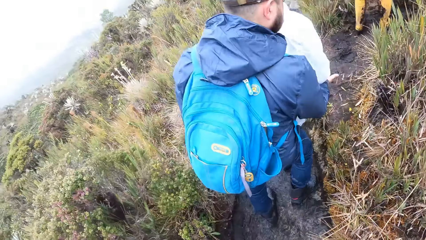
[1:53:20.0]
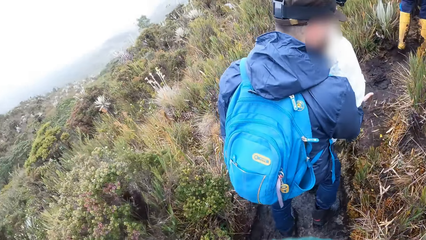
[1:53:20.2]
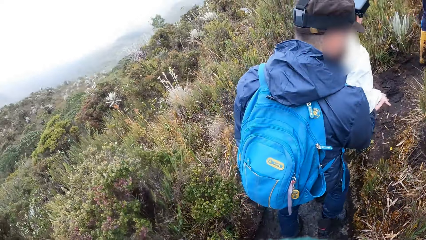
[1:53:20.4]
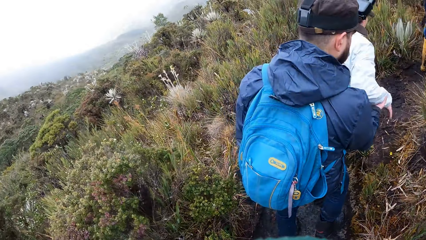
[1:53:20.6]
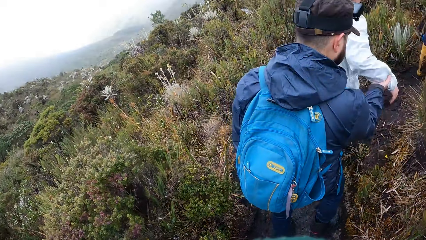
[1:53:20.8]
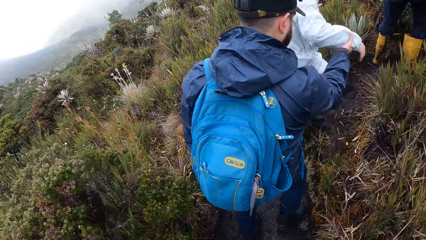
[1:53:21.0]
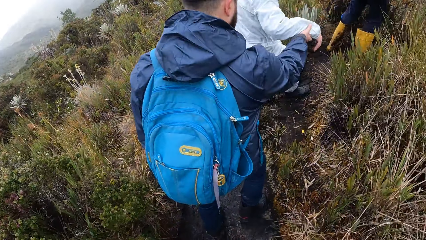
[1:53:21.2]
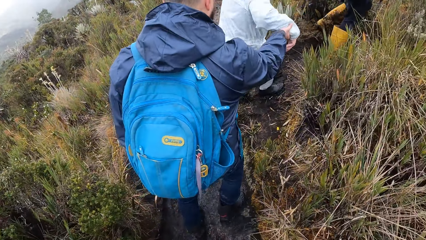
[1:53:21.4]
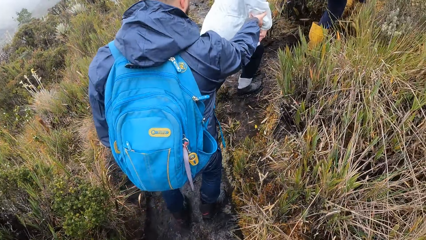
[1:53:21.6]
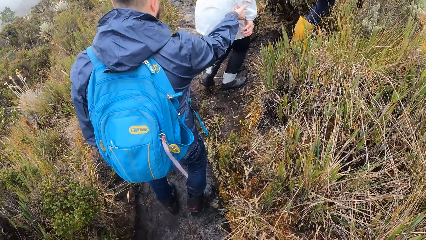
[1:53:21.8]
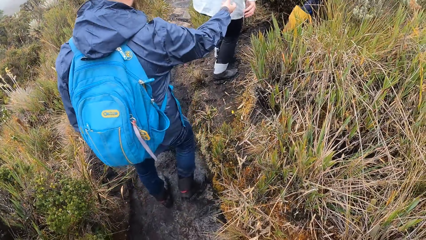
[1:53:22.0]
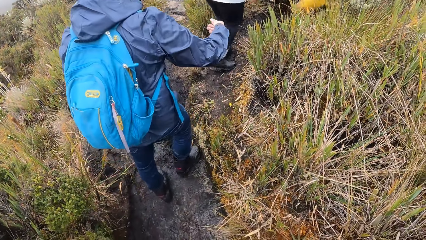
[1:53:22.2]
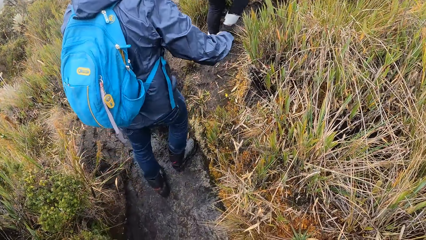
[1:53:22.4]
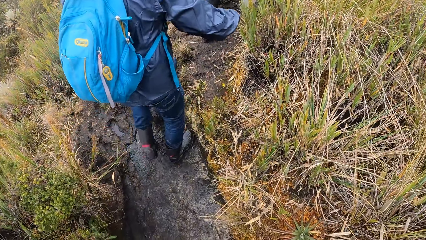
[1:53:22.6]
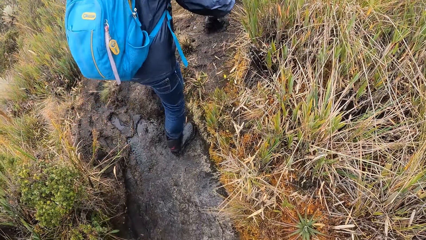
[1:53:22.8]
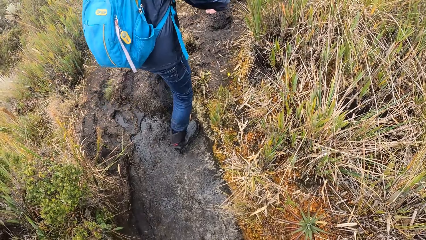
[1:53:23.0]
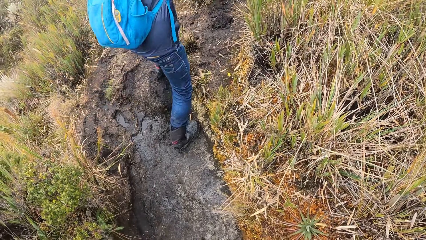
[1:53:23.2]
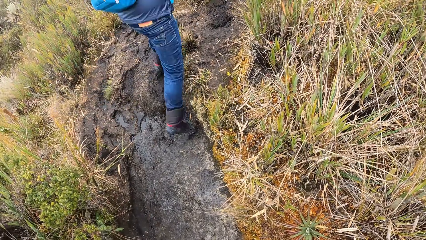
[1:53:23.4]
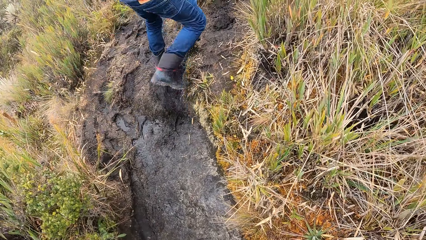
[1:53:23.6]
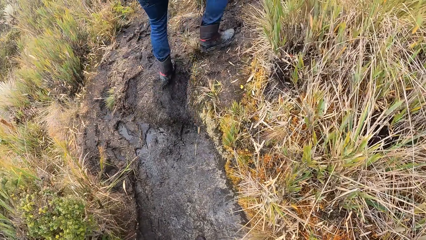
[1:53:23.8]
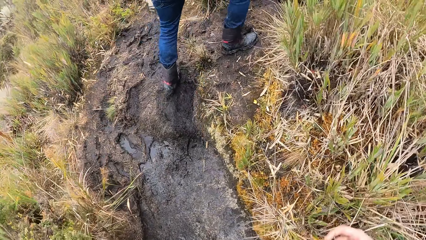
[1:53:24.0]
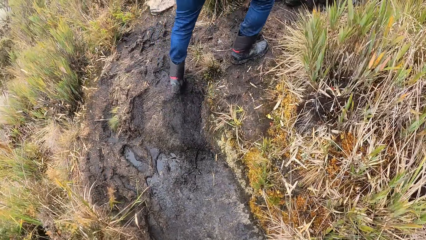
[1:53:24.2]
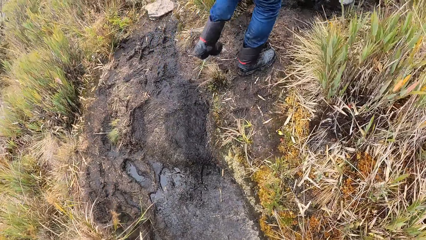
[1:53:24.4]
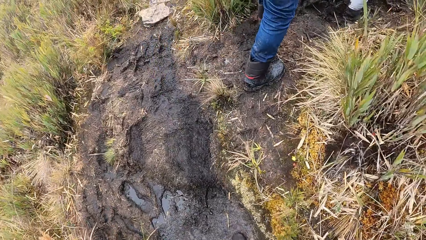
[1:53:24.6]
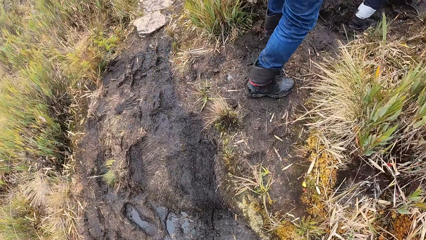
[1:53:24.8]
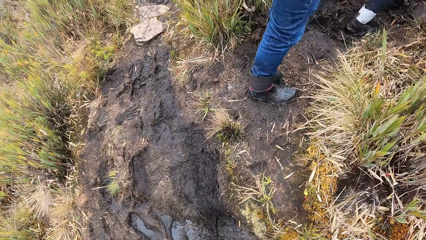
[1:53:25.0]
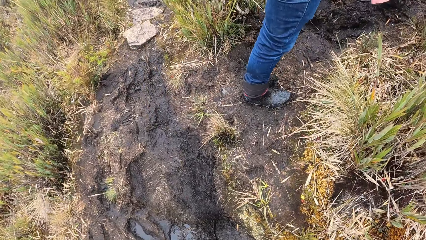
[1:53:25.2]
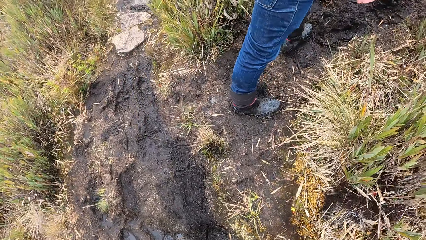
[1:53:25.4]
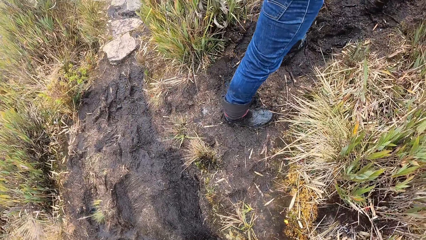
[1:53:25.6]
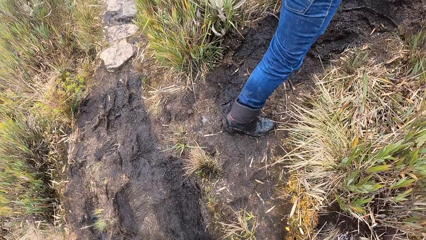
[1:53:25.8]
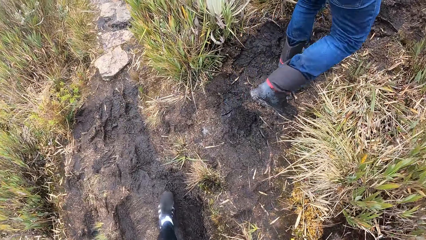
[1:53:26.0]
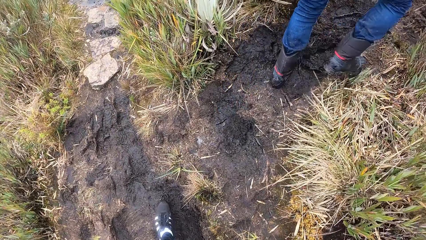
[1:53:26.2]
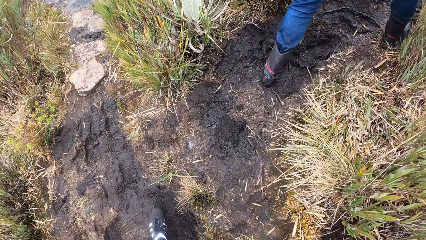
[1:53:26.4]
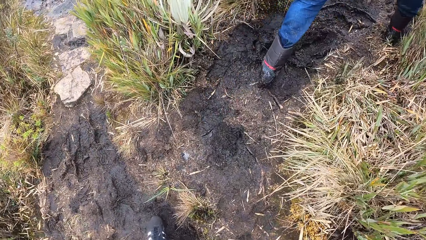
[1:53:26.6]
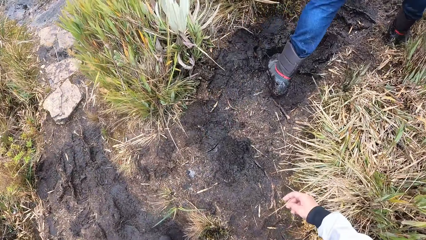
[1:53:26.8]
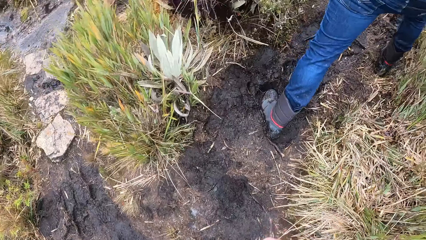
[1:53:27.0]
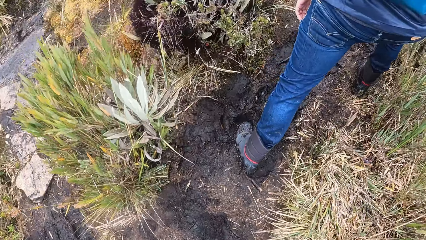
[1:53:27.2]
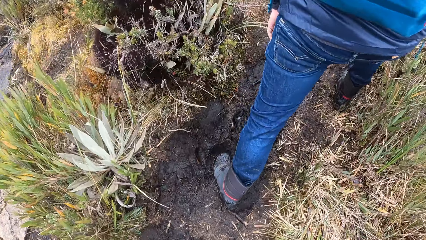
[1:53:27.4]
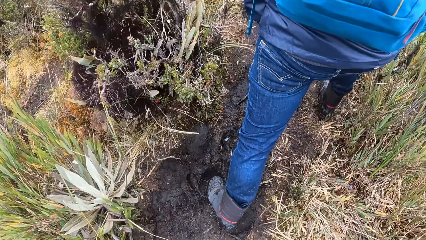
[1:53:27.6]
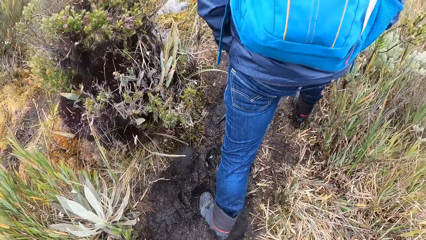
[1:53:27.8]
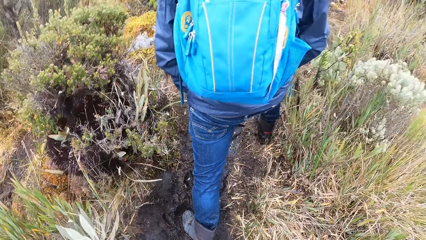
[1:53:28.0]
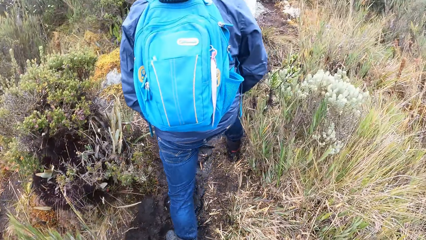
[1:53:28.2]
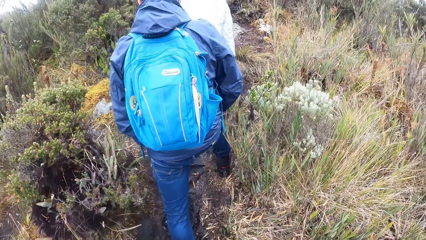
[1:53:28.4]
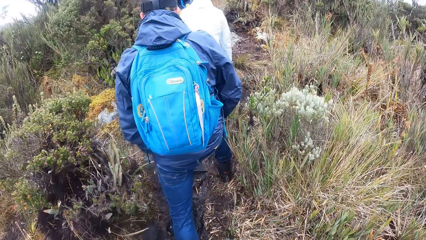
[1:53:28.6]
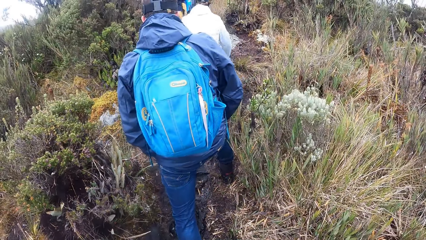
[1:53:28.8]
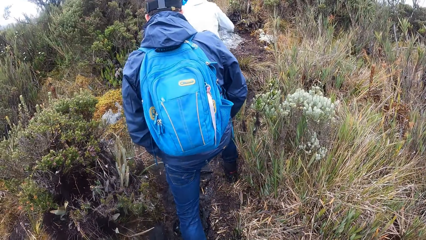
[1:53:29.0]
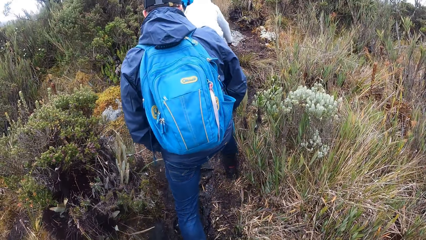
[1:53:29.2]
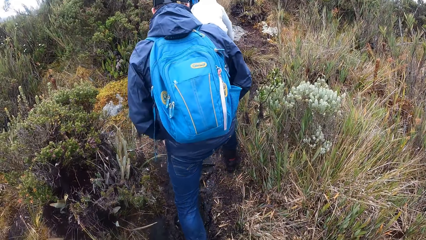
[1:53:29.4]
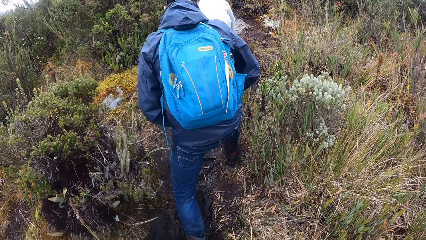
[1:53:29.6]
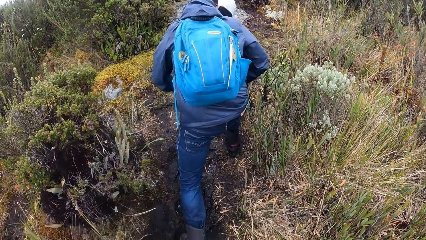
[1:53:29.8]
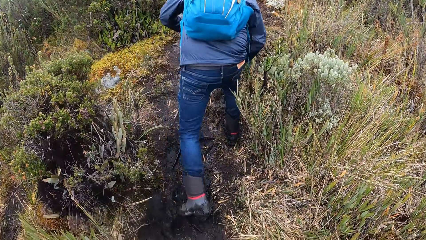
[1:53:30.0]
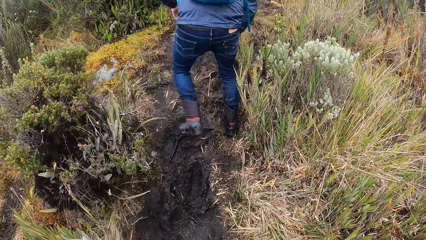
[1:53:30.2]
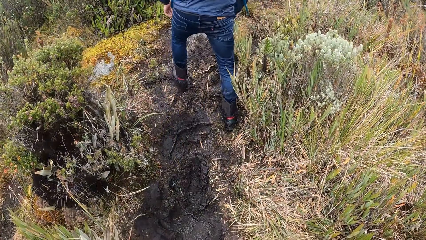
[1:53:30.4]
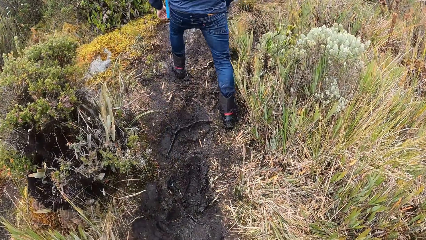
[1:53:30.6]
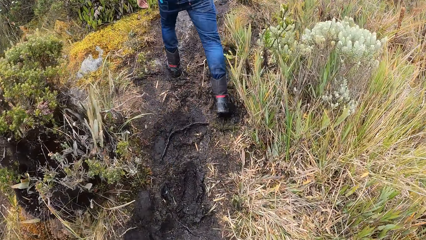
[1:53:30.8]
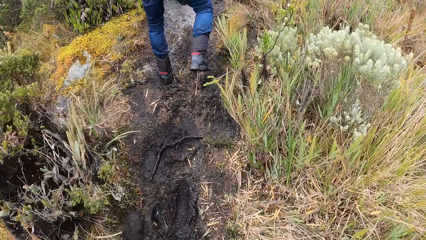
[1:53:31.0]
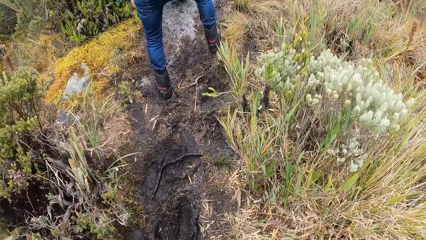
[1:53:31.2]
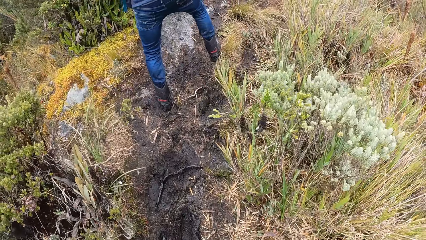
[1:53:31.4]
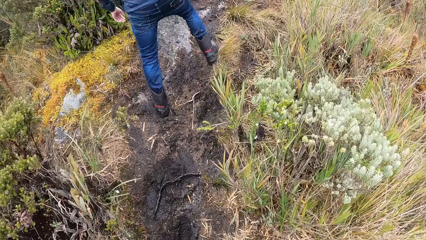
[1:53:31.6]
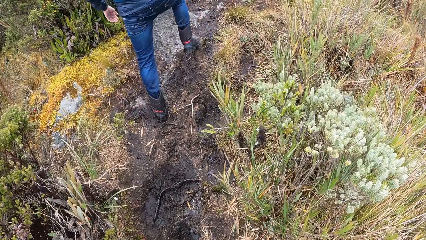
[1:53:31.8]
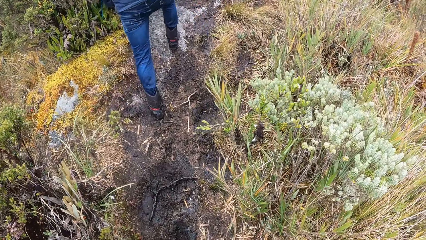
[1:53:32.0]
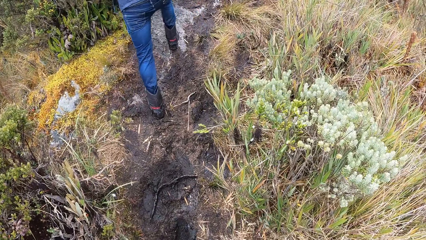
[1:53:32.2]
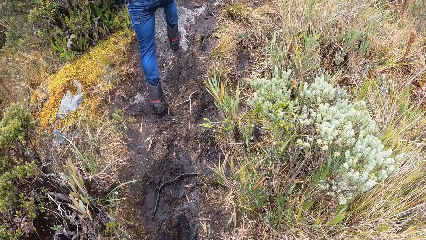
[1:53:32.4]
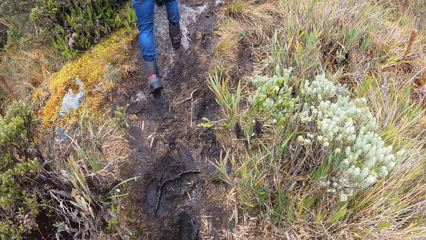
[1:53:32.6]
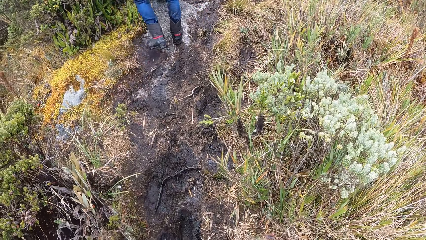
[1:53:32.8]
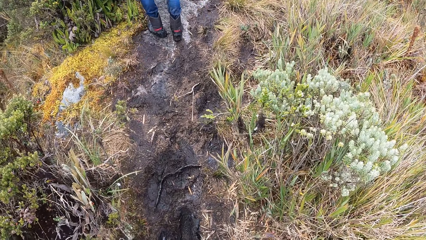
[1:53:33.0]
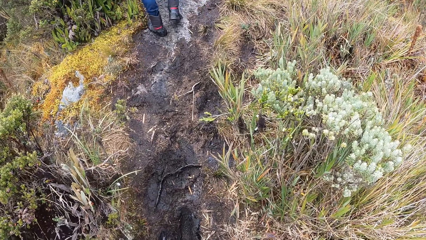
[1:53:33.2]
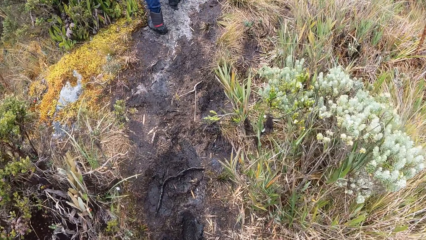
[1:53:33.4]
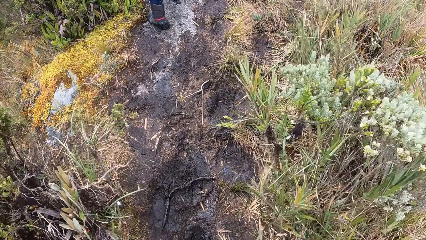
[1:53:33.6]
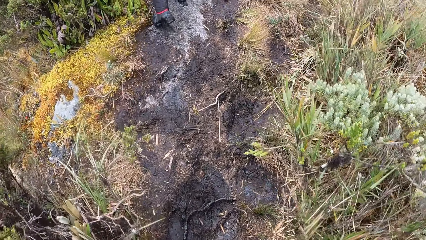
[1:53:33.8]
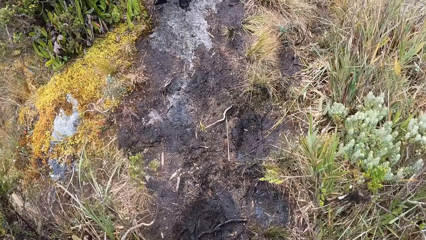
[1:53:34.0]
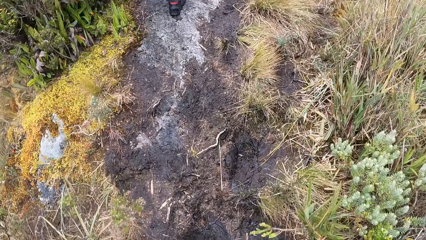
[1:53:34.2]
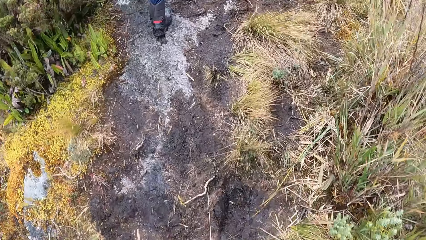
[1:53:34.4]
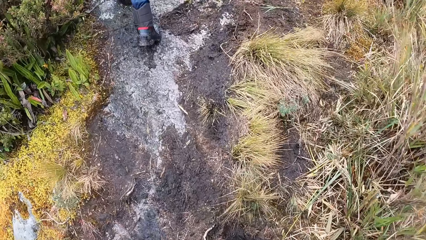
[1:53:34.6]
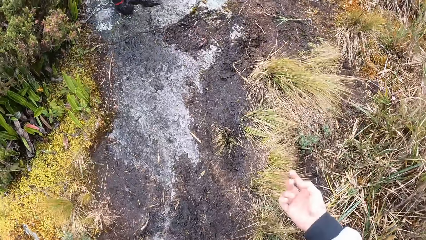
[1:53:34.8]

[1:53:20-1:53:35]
A person helps another person climb the hill. The camera wearer walks around. The first person walks around. The camera wearer walks around.
